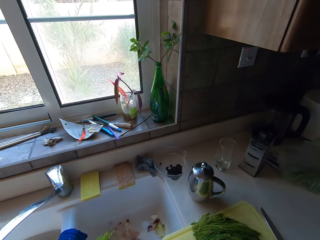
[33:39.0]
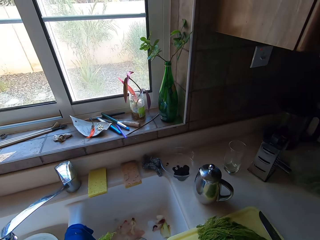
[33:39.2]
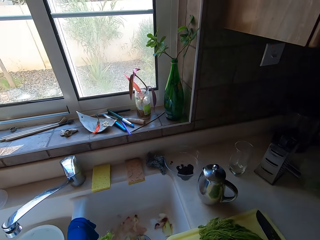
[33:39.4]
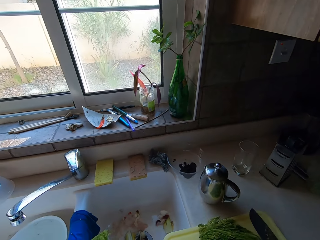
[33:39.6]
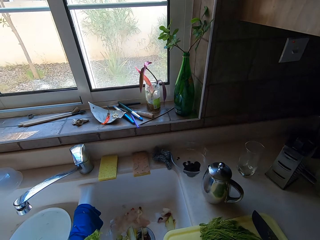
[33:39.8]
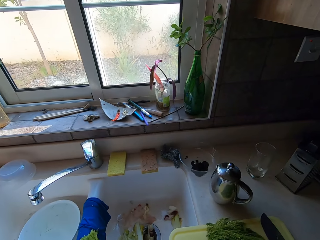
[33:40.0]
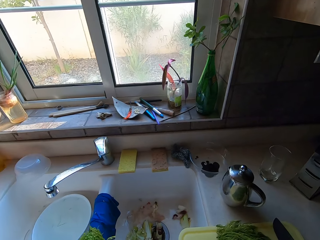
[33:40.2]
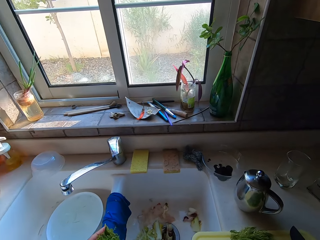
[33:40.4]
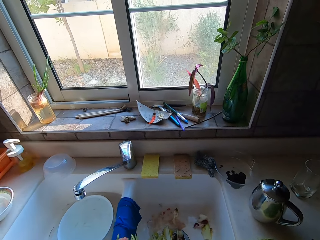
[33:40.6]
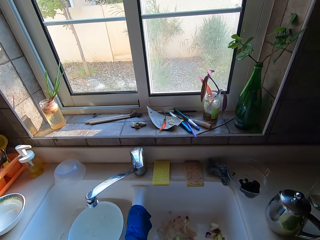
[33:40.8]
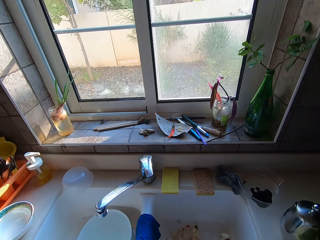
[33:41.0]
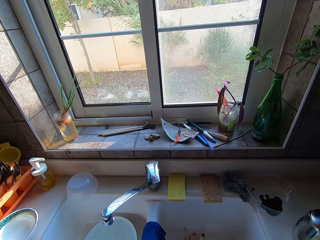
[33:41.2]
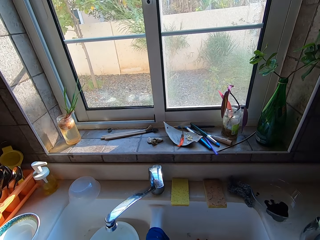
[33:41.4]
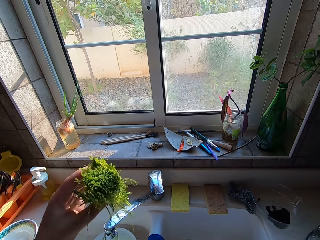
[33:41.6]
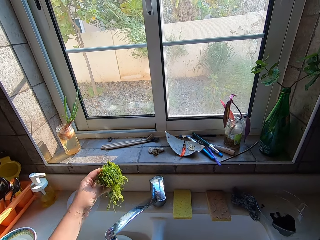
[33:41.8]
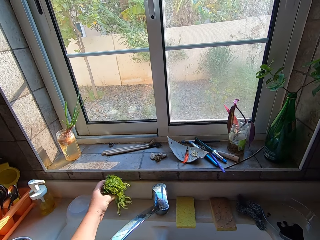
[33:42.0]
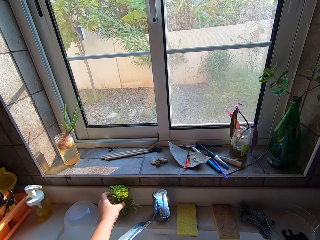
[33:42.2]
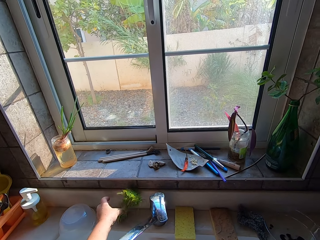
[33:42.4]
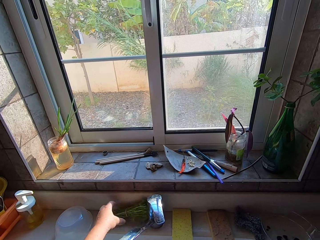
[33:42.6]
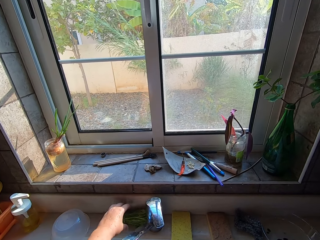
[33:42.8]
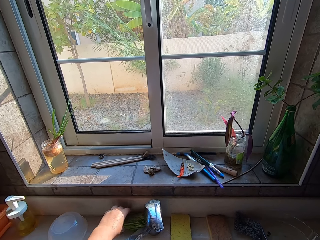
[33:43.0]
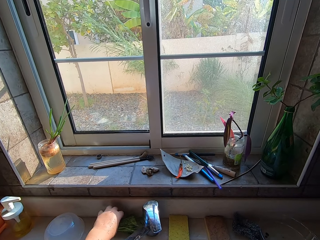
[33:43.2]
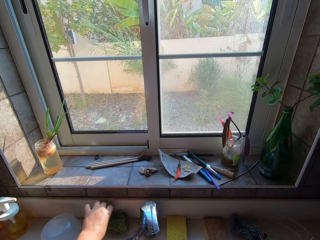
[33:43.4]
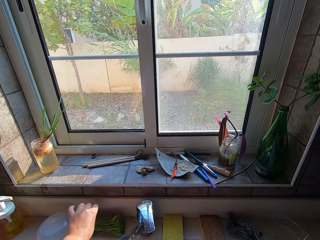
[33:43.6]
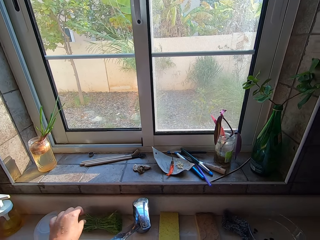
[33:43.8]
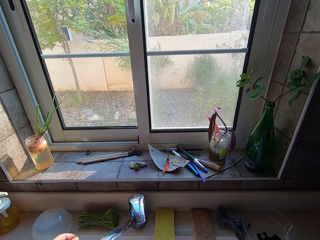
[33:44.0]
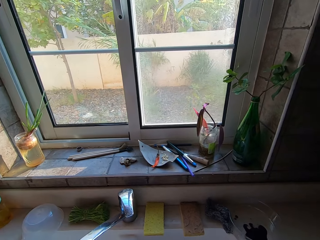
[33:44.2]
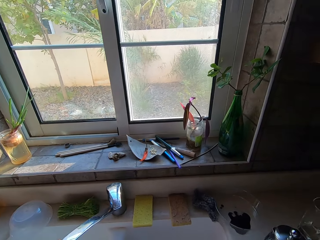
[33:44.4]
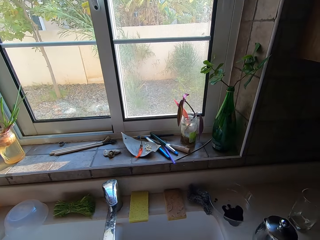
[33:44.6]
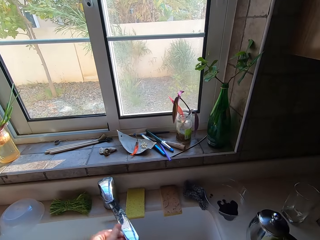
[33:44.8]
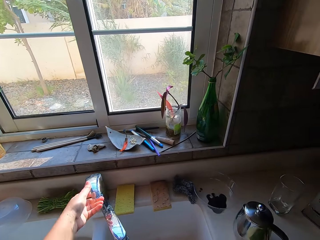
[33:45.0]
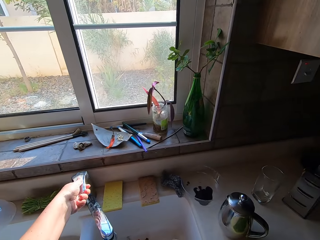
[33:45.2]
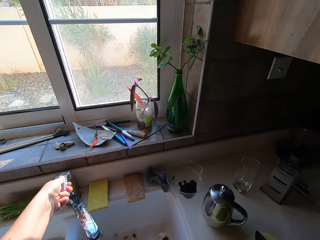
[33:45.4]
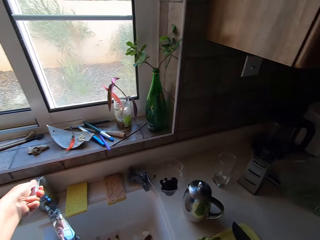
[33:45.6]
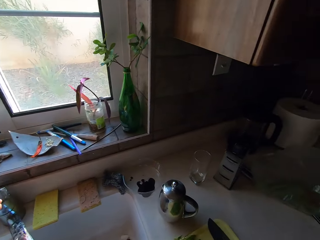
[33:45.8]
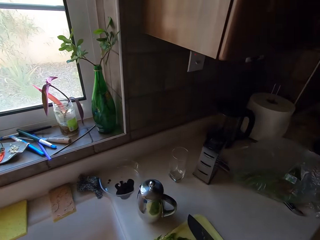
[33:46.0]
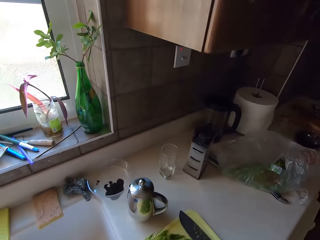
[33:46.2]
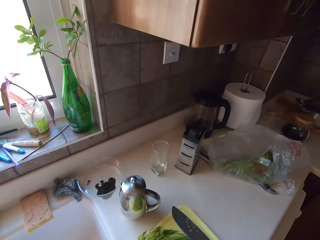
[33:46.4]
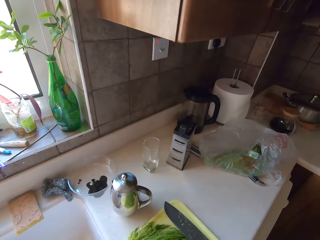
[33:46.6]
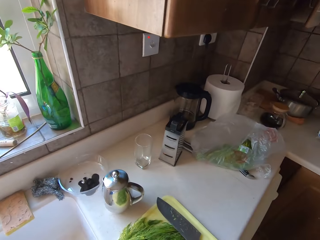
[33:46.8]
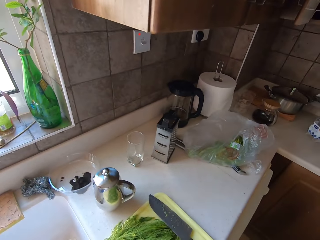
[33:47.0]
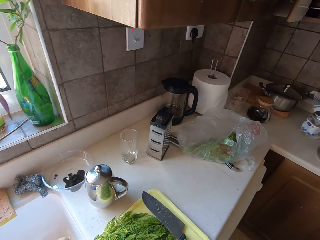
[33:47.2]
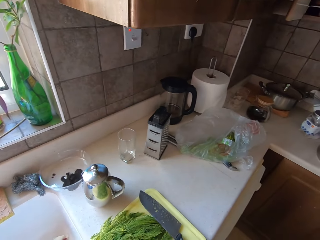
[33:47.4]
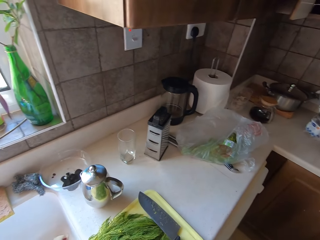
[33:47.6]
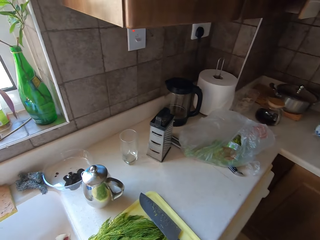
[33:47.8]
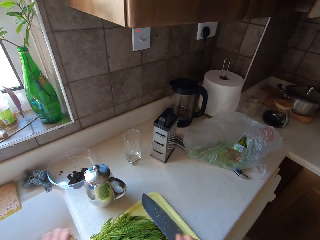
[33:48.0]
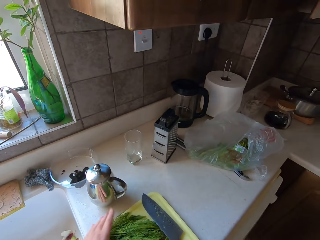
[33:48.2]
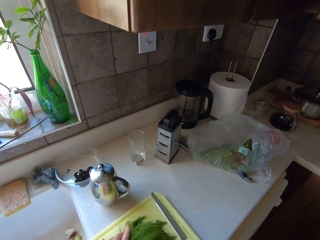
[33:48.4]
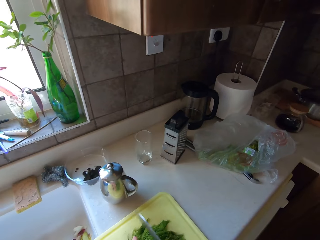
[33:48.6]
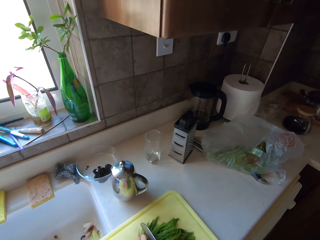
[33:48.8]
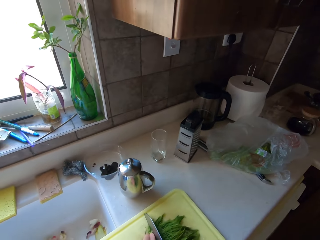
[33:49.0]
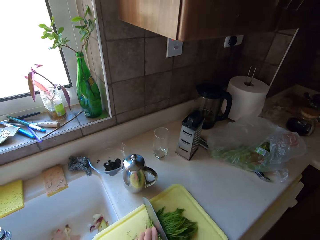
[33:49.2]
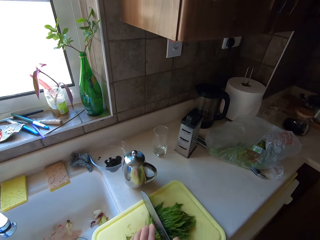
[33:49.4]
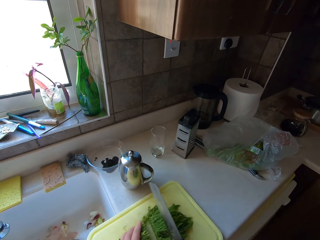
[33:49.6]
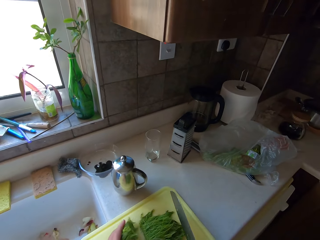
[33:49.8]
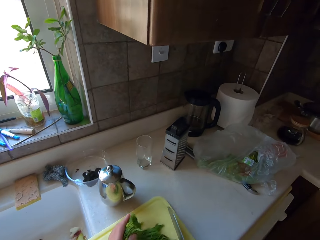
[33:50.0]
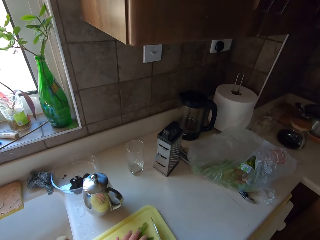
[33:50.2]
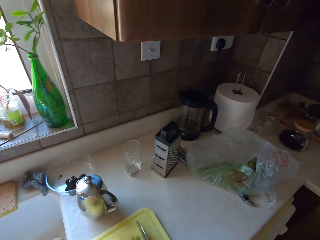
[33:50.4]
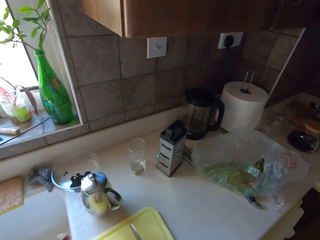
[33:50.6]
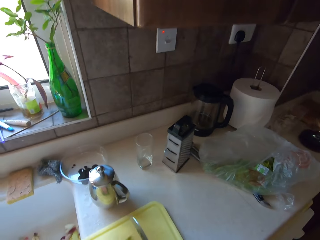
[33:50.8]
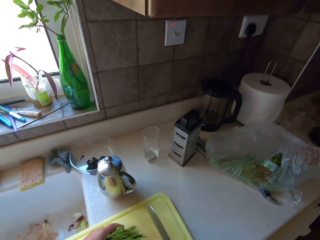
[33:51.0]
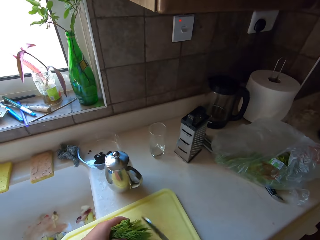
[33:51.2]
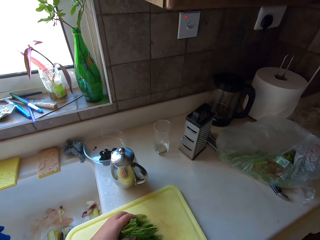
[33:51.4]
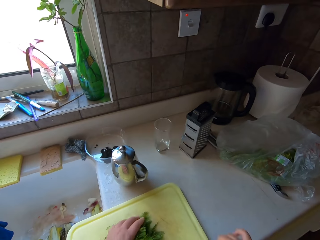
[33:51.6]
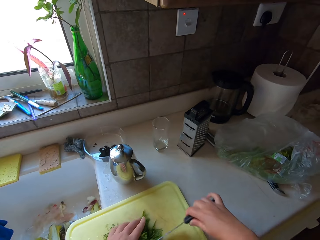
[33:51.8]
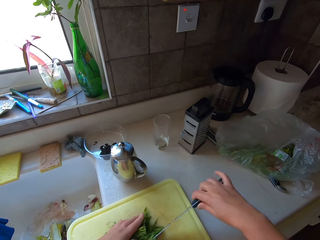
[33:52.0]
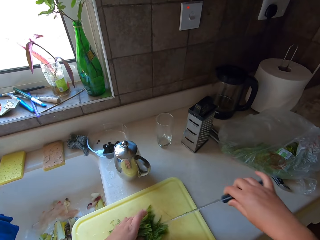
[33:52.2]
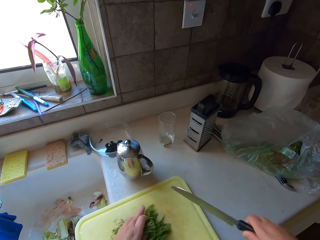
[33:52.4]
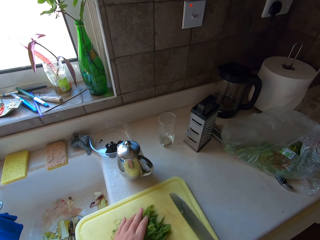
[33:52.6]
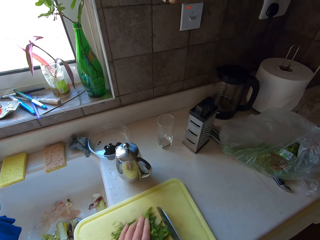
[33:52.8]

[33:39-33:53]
The camera wearer puts the stalk on the side of the sink. They look around. They open the sink tap. They chop the dill with the knife.

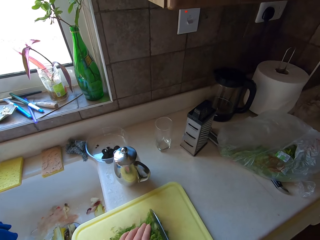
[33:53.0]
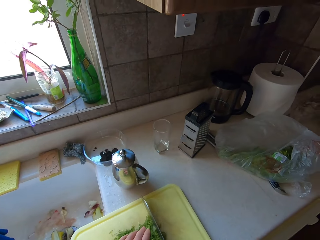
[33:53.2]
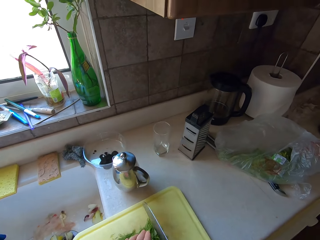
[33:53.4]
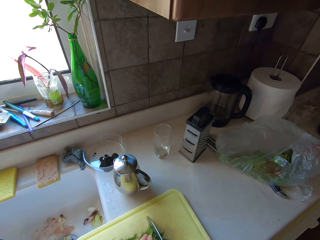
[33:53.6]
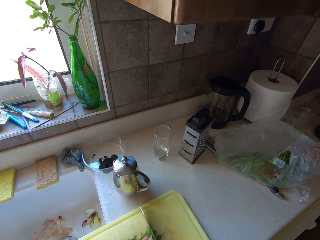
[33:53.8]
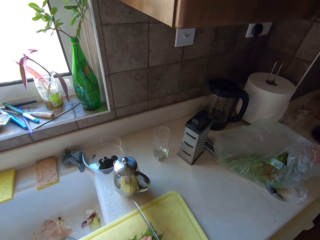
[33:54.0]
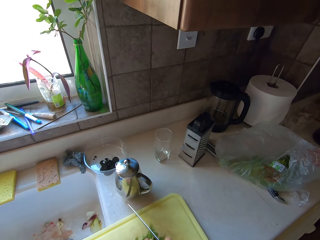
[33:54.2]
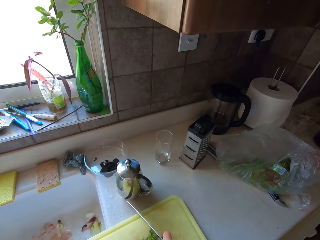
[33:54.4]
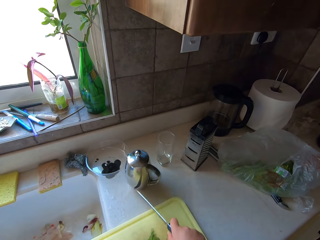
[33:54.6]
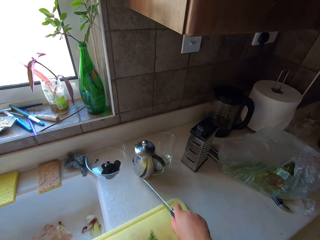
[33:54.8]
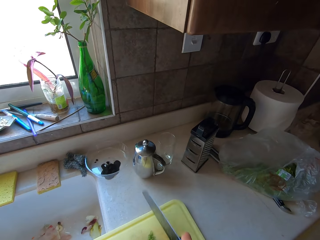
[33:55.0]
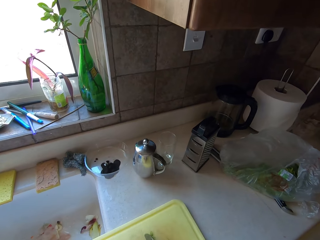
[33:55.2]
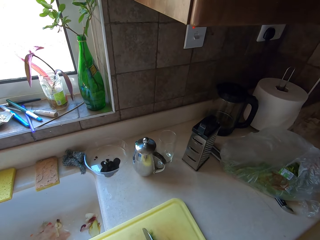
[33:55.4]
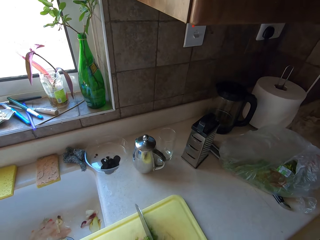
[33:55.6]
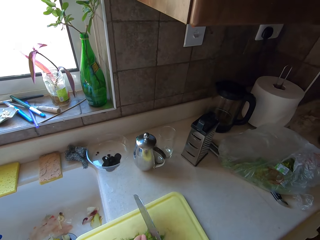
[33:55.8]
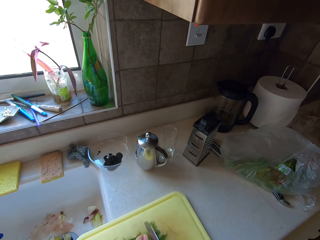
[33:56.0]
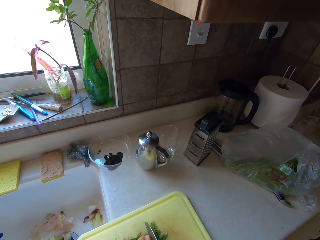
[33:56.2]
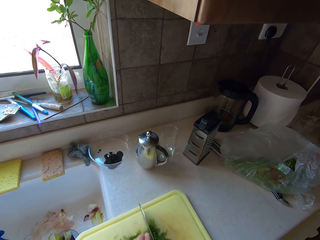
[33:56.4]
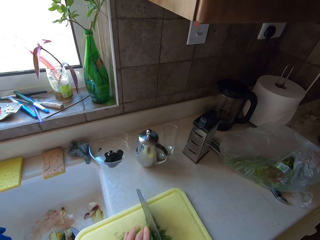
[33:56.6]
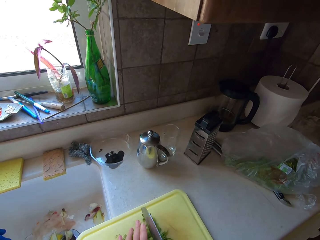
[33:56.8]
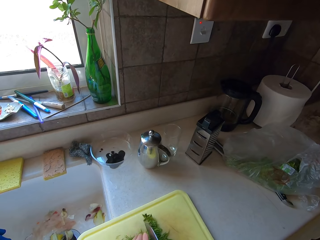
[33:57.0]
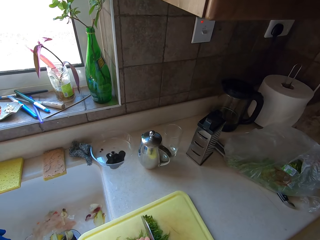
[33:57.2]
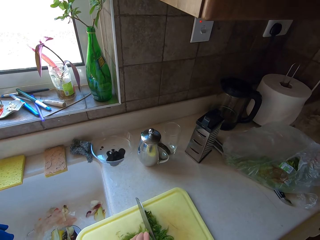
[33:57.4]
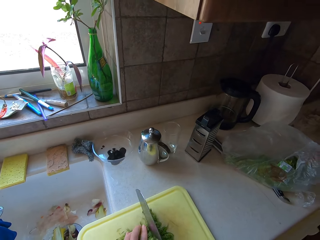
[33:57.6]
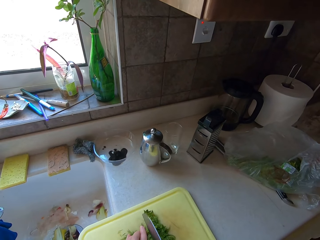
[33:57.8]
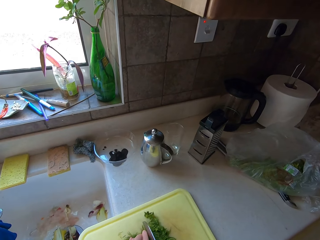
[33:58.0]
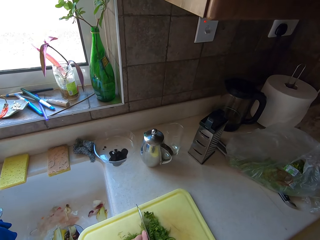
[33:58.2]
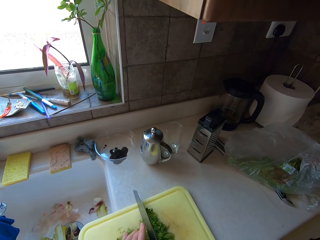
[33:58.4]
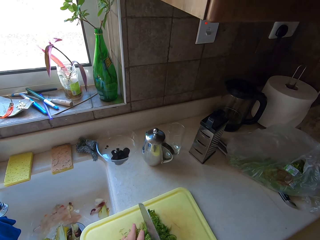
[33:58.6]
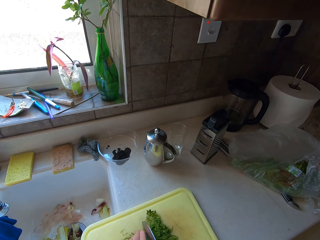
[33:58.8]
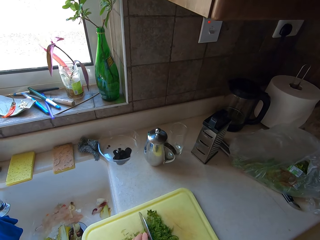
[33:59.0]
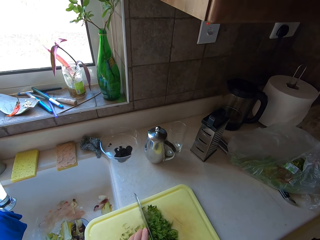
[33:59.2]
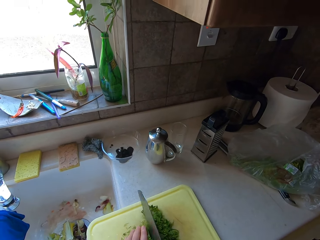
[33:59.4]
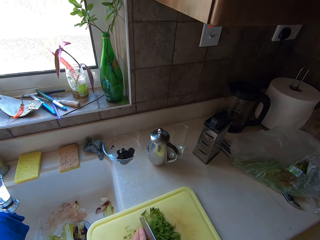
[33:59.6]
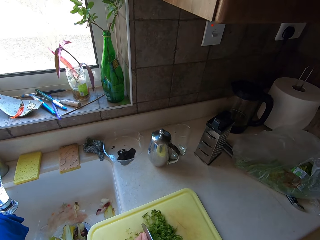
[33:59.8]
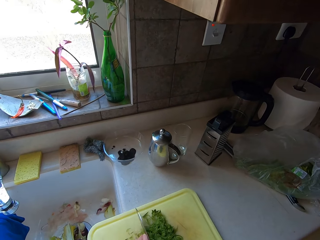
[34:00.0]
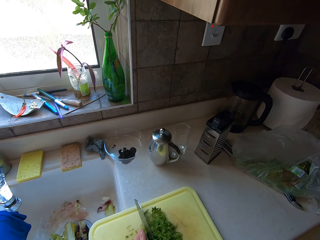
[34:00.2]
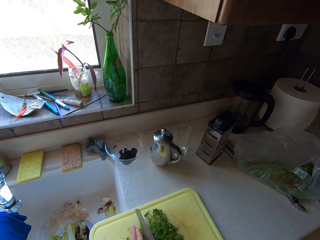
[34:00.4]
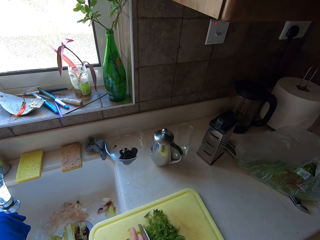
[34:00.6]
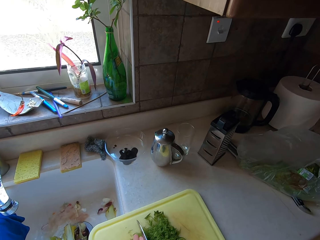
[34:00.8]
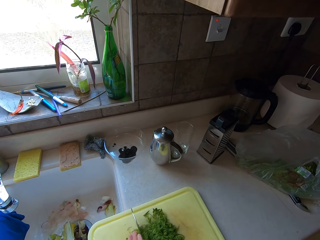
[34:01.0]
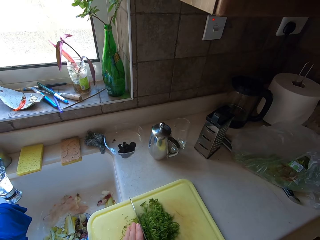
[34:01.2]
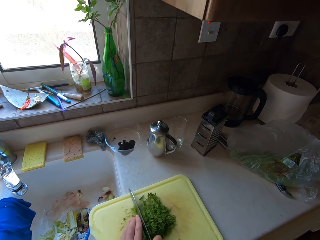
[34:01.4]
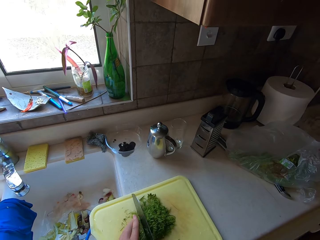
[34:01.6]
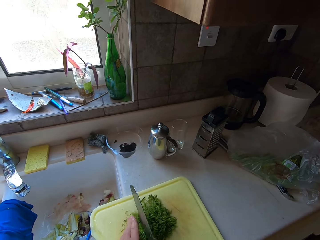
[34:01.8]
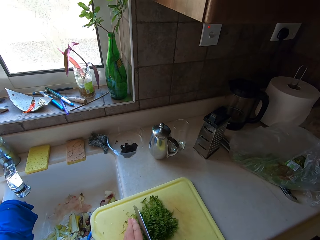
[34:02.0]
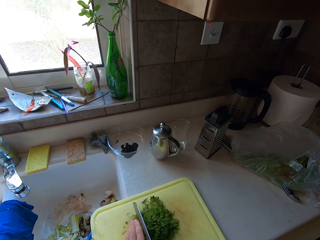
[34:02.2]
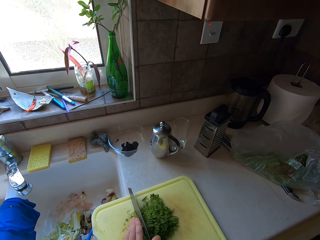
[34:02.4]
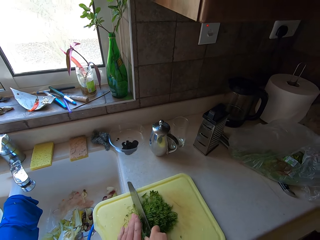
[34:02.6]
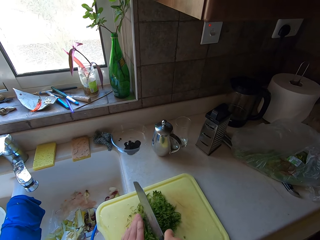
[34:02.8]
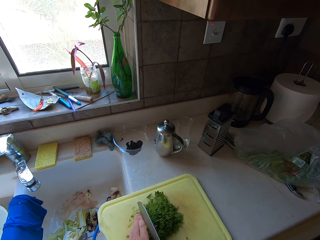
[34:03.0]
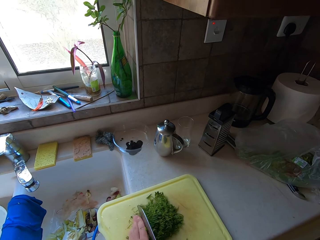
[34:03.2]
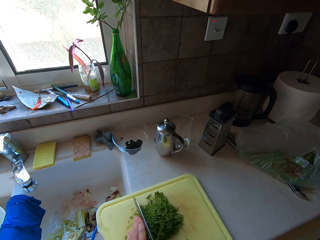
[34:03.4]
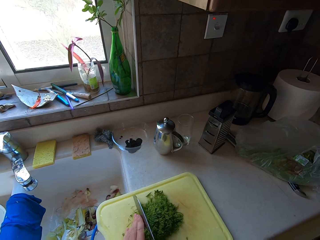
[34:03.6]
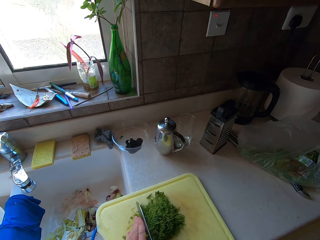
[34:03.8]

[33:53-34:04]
The camera wearer pushes a steel jar away with the knife. They chop the dill with the knife.
